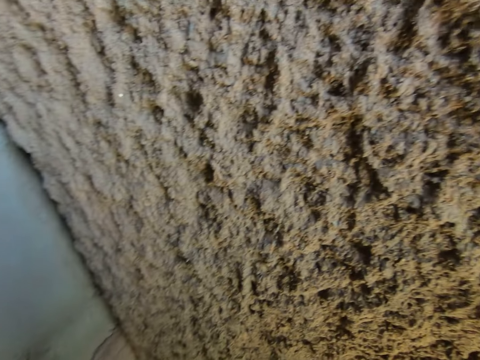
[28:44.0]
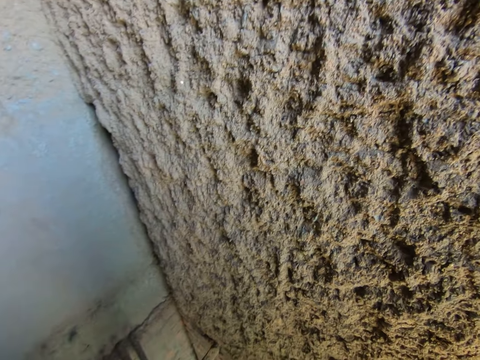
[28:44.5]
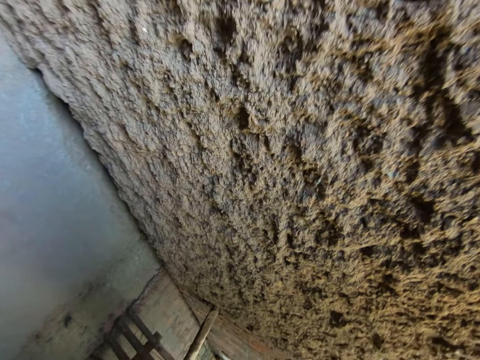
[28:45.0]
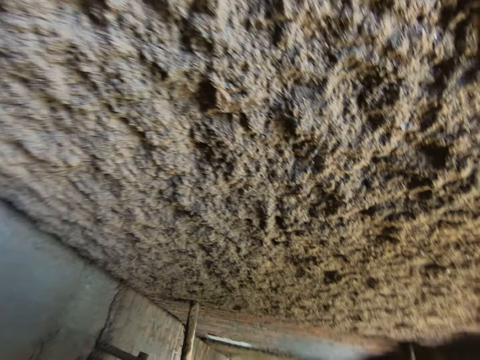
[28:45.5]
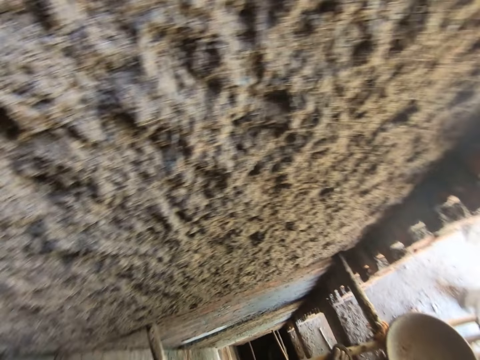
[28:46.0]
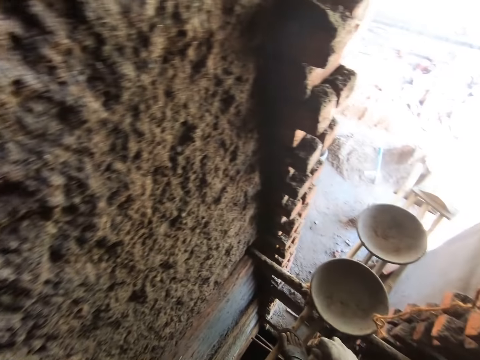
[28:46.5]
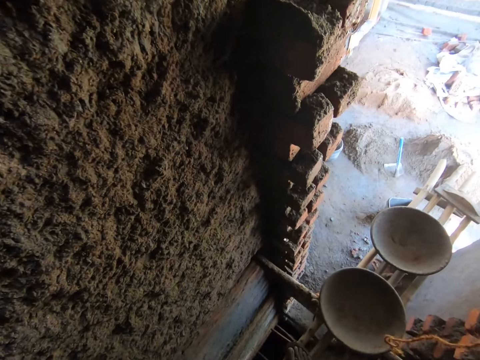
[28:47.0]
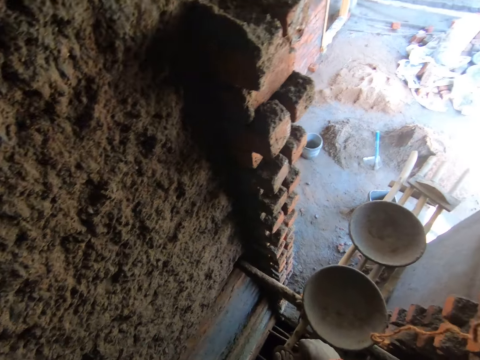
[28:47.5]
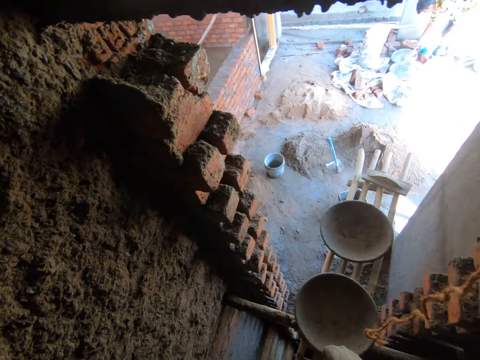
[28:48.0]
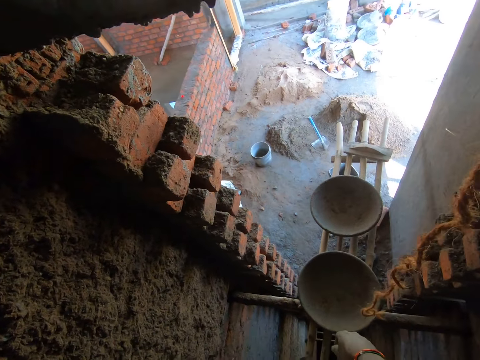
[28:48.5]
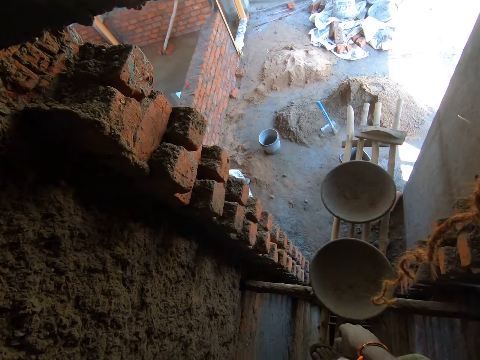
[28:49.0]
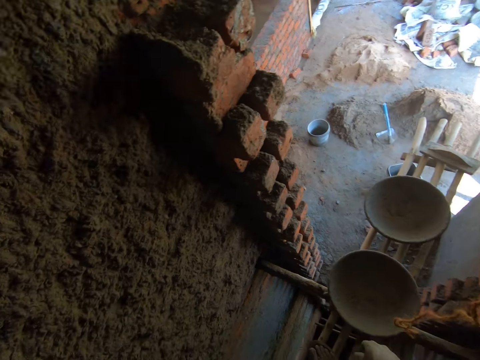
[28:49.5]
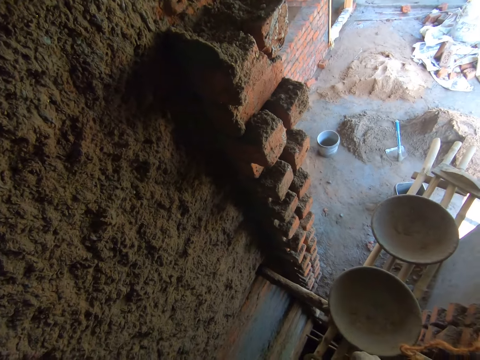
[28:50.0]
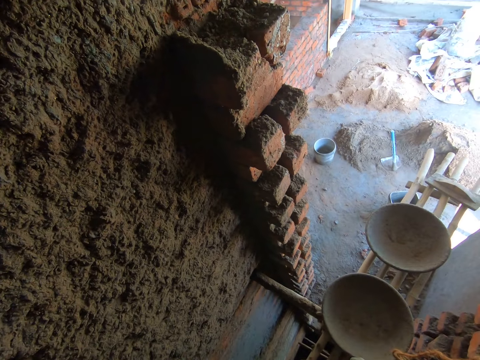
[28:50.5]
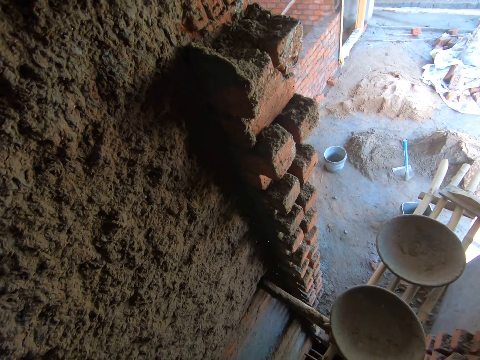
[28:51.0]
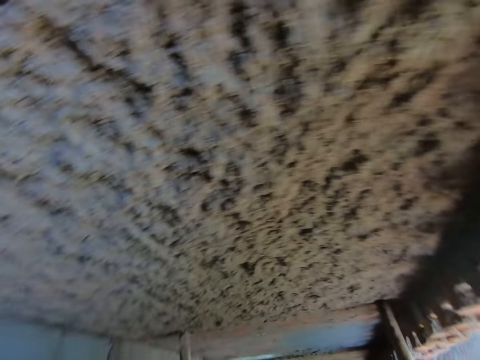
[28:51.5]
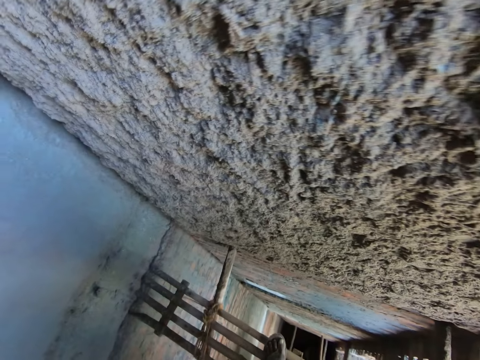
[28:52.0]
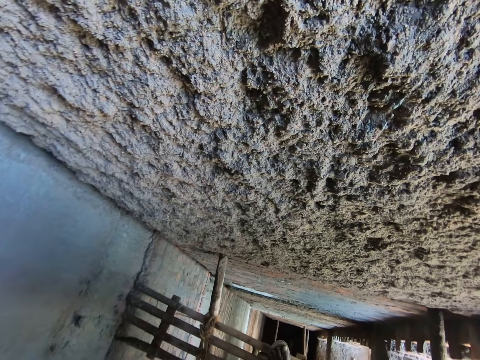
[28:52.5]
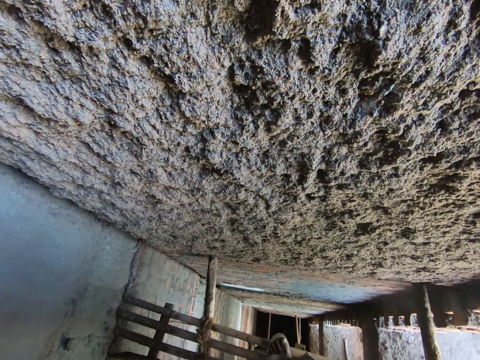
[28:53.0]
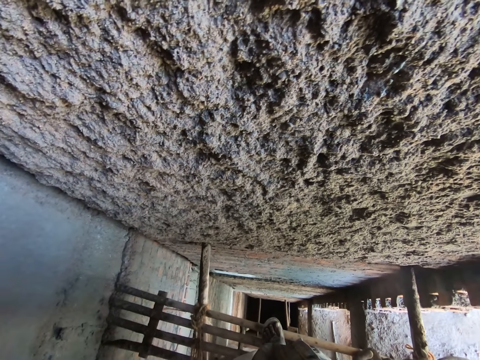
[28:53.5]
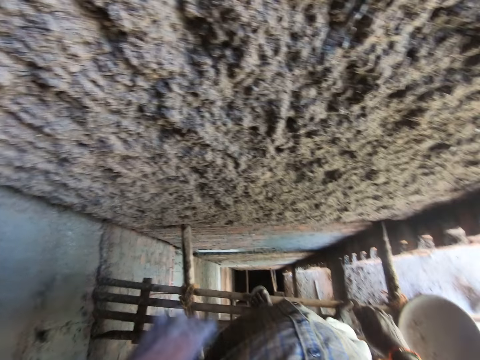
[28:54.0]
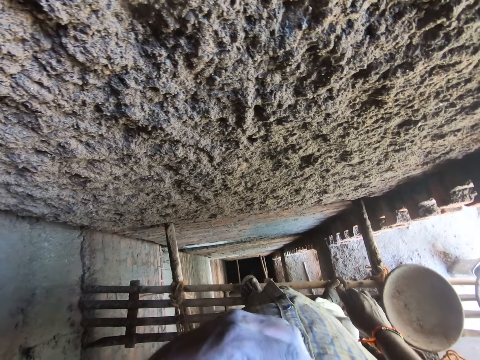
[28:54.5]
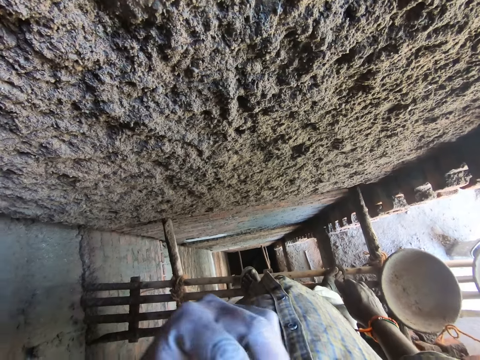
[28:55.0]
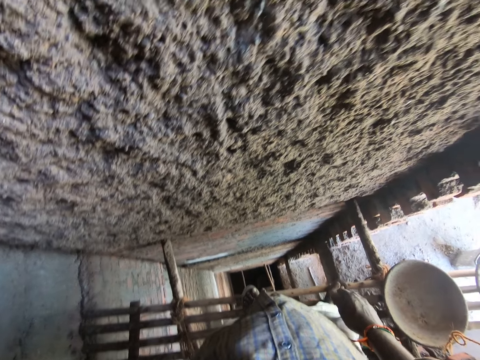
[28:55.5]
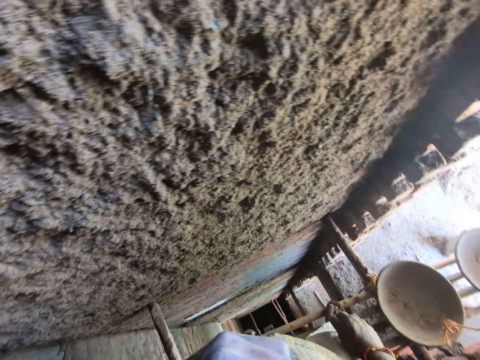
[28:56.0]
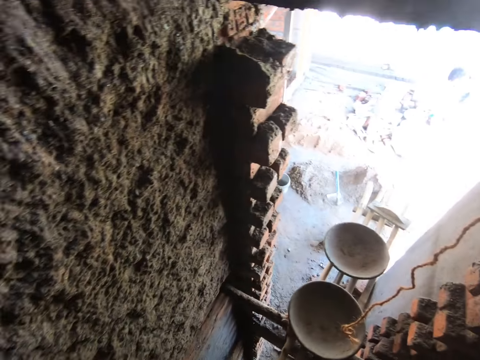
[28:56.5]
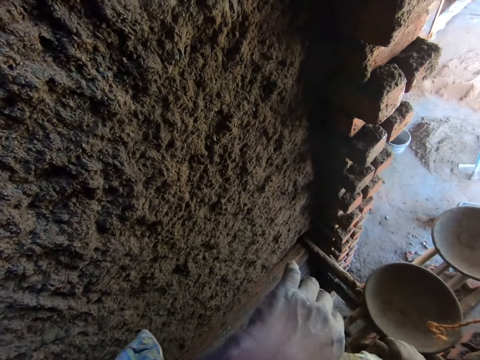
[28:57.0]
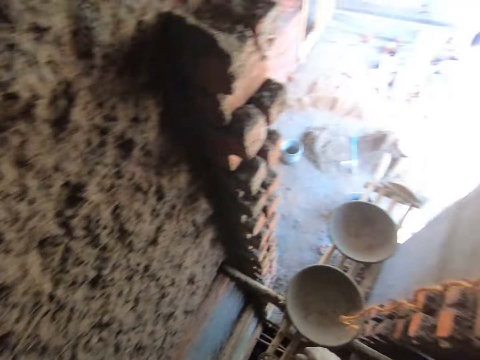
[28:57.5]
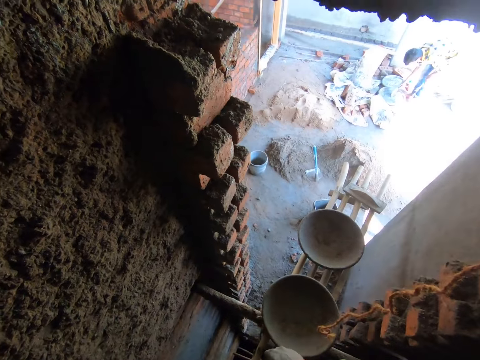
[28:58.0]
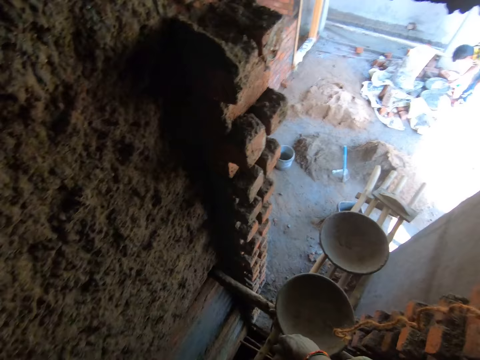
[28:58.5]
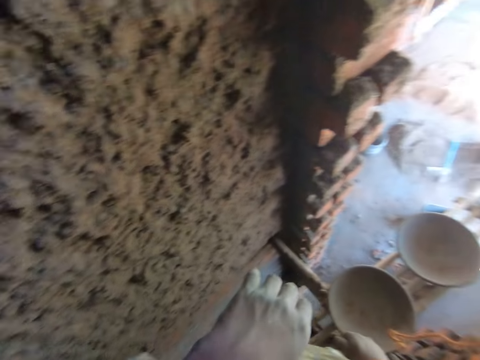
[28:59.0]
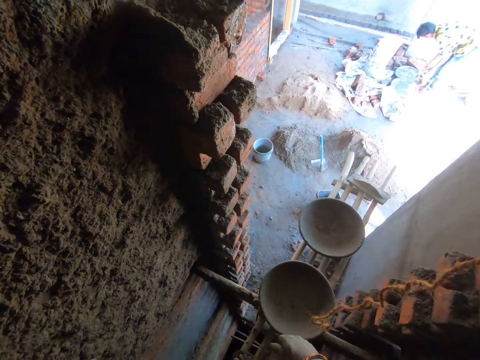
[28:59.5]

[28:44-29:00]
The camera wearer touches his face with his right hand. The man pours some water into the pan with a cup in his right hand.

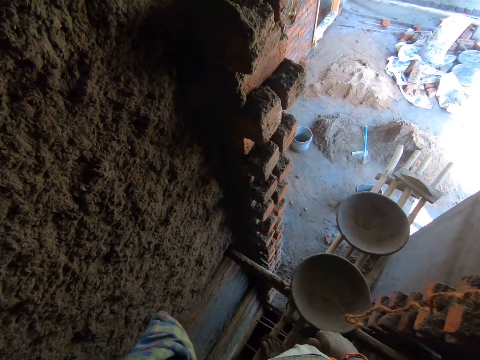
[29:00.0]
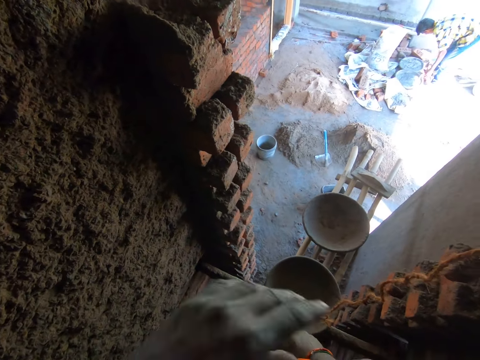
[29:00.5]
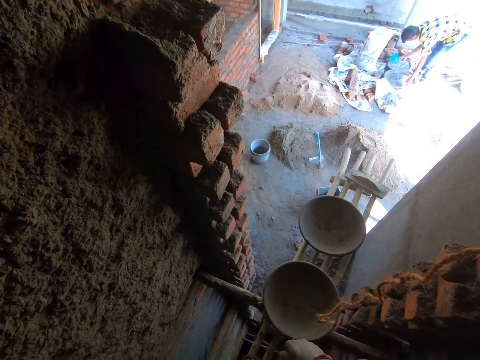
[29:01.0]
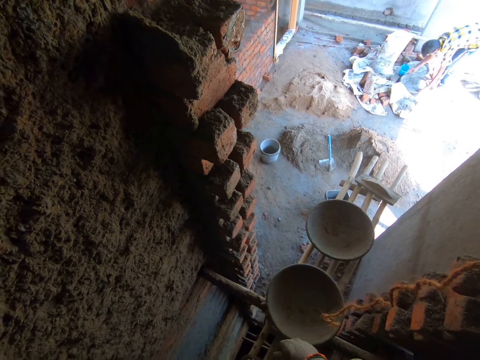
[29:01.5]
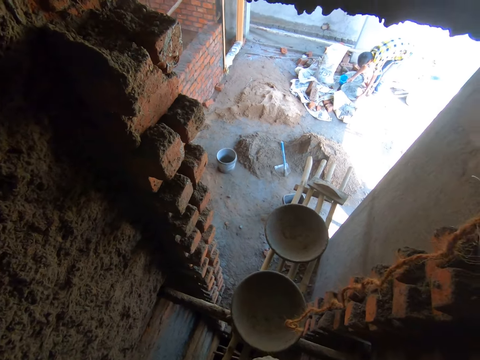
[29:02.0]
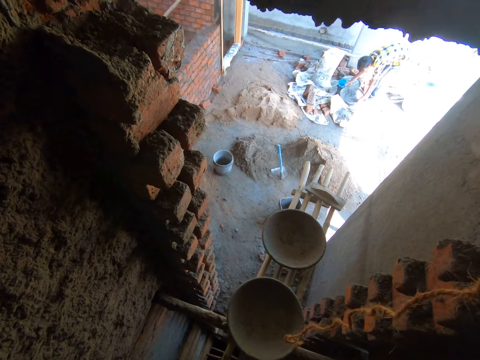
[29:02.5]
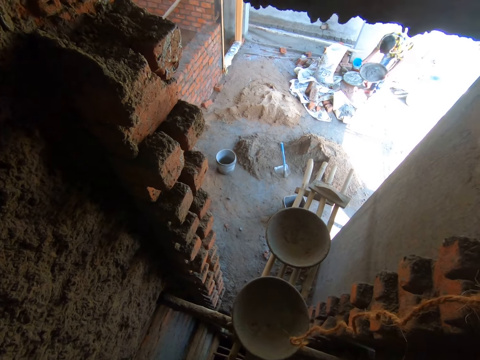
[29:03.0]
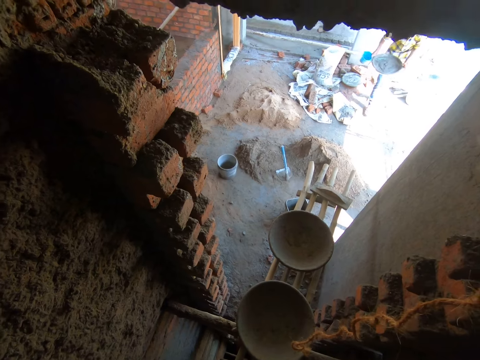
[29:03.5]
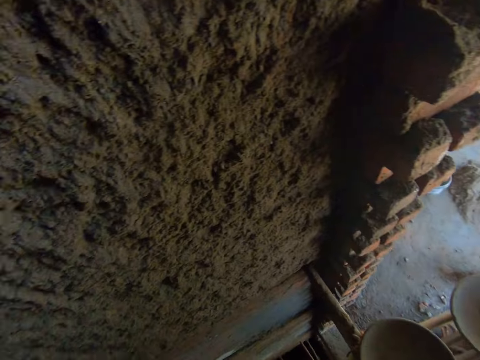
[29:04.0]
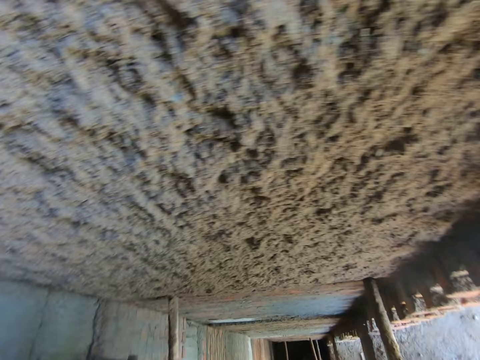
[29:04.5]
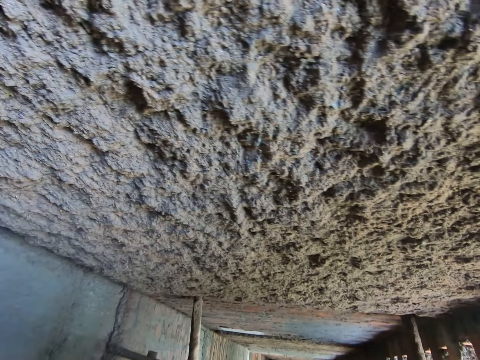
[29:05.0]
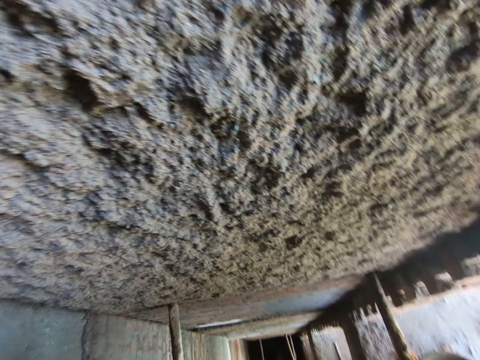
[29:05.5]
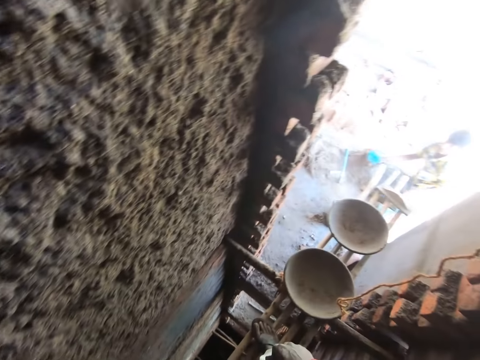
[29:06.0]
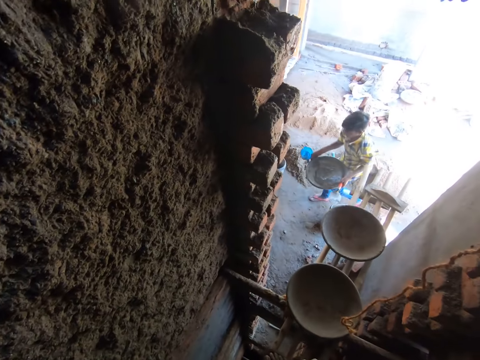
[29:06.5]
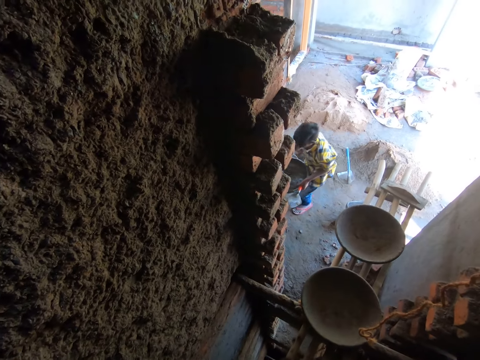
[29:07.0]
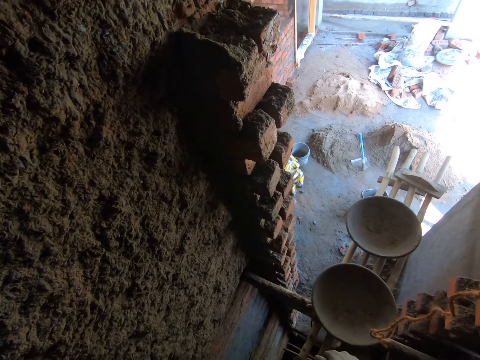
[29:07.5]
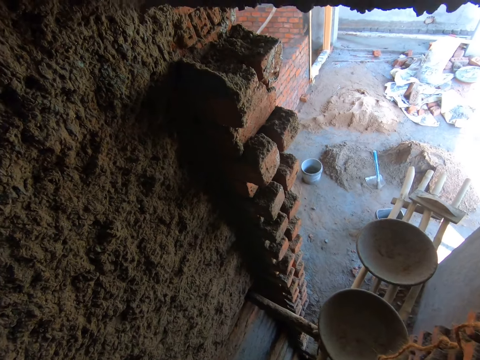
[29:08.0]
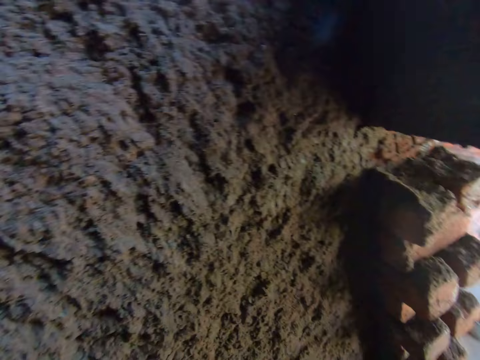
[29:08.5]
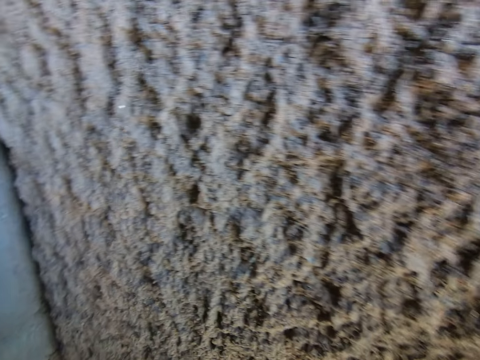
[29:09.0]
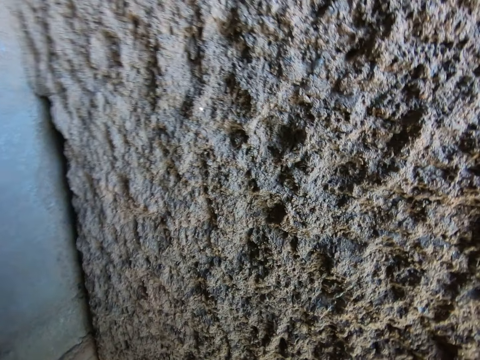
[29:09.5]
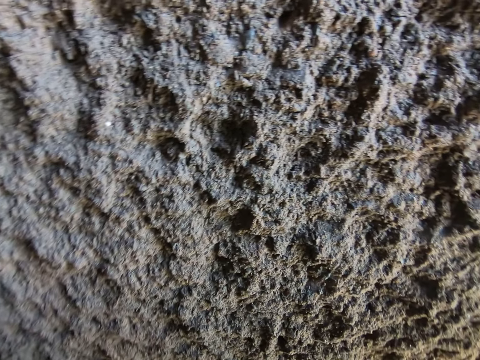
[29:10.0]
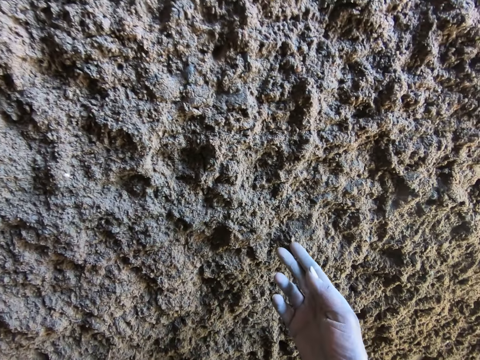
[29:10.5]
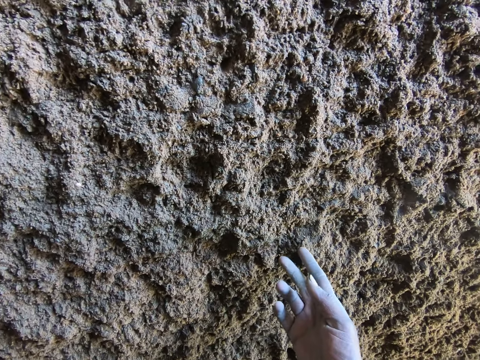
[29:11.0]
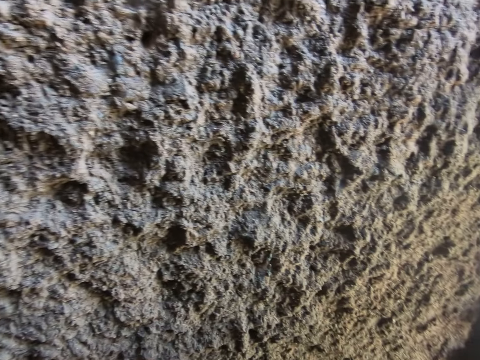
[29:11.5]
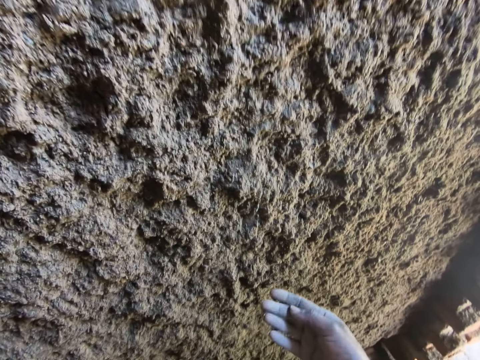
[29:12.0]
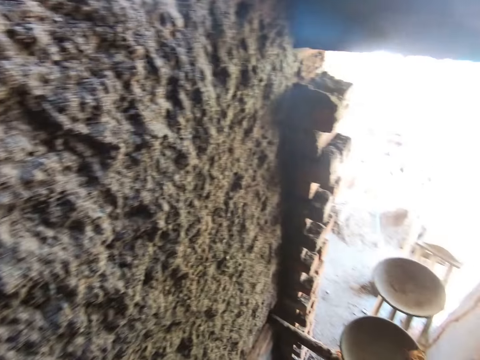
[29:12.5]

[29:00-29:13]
The man picks the pan from the ground with both hands and walks past the scaffold with the pan in both hands. The man carries a basin. The camera wearer removes a stone of clay from the wall with his right hand. He touches the wall.
